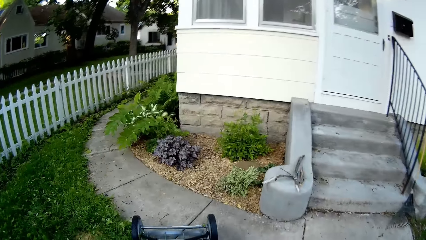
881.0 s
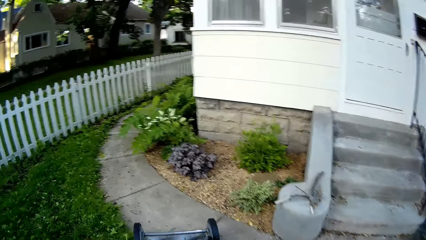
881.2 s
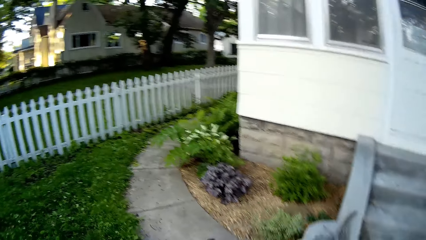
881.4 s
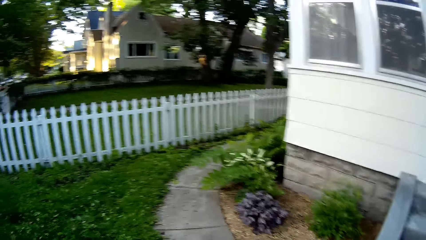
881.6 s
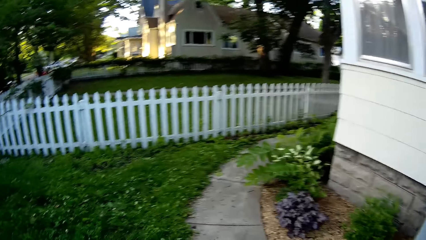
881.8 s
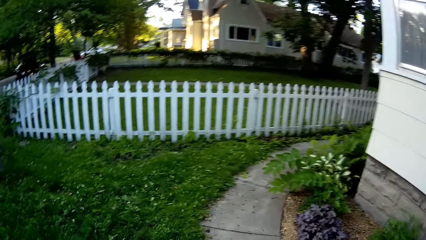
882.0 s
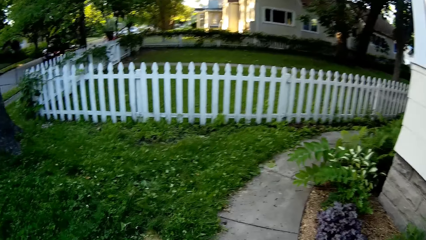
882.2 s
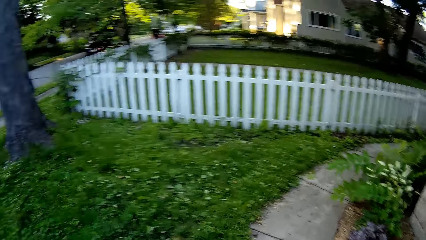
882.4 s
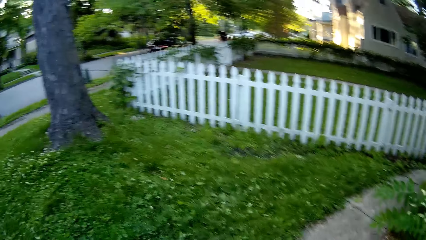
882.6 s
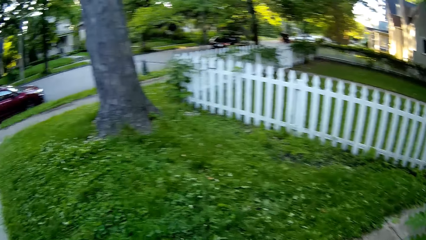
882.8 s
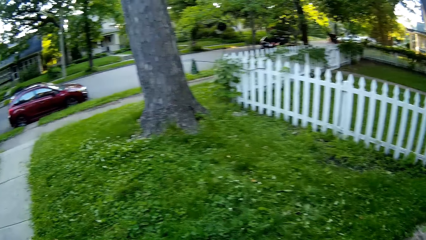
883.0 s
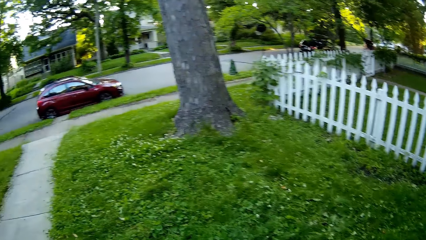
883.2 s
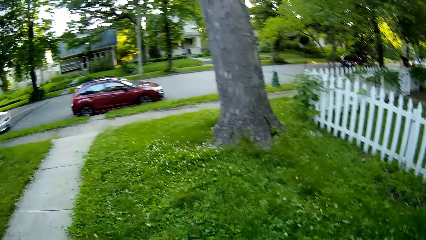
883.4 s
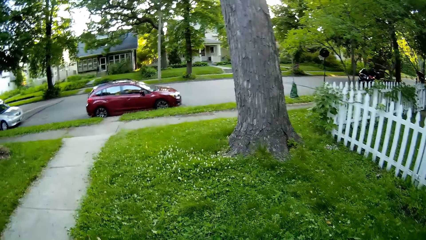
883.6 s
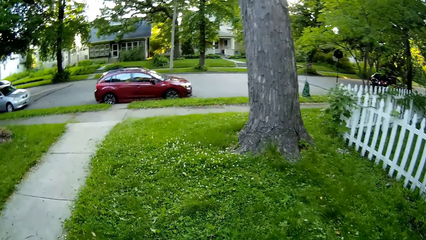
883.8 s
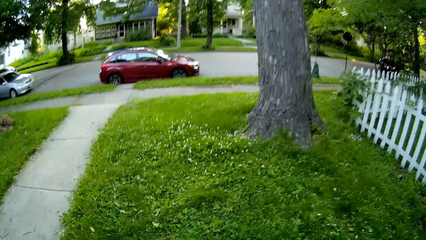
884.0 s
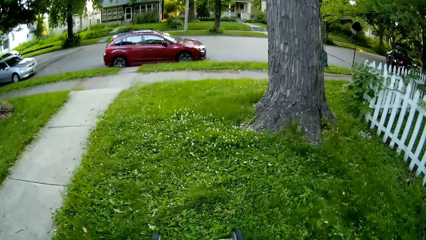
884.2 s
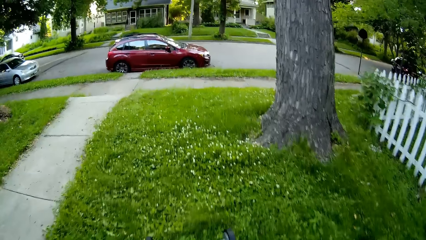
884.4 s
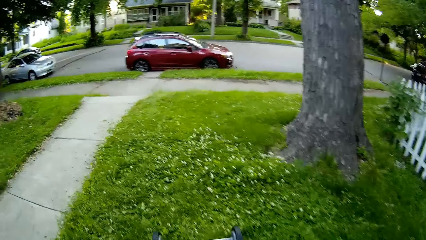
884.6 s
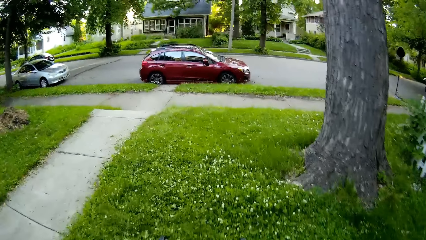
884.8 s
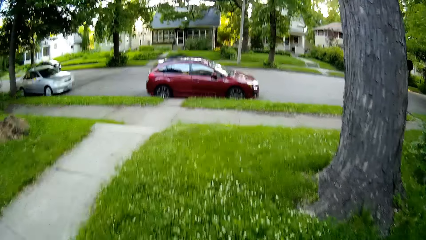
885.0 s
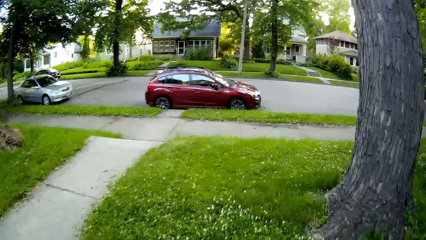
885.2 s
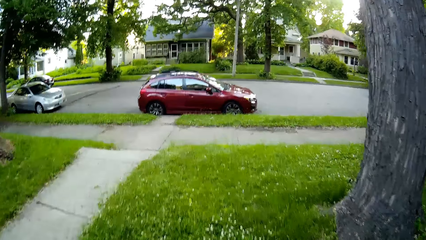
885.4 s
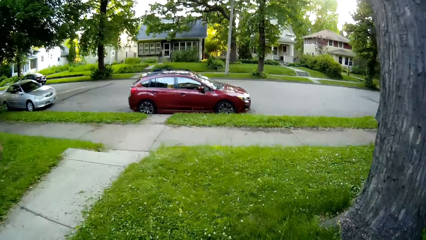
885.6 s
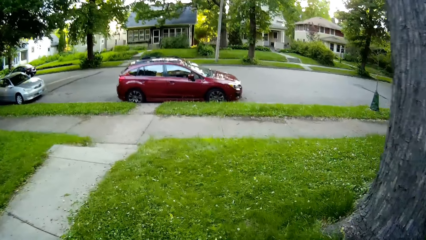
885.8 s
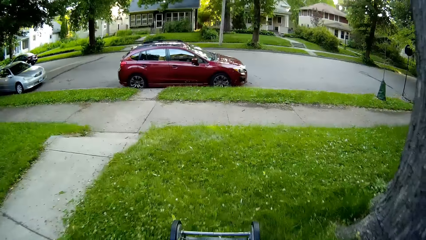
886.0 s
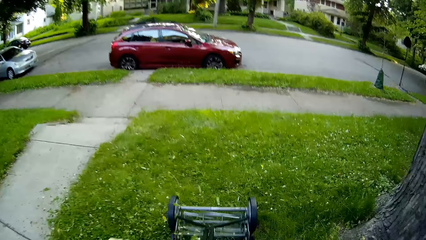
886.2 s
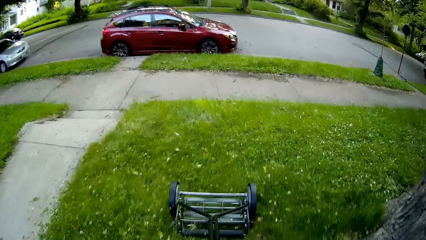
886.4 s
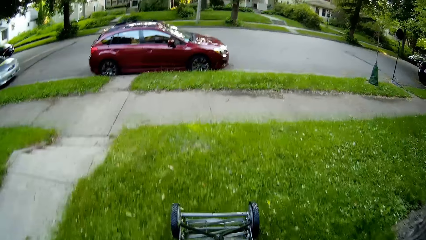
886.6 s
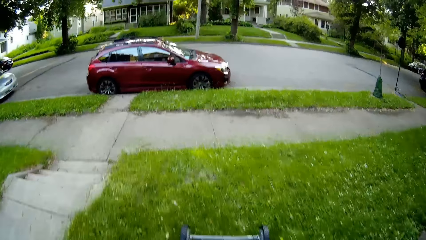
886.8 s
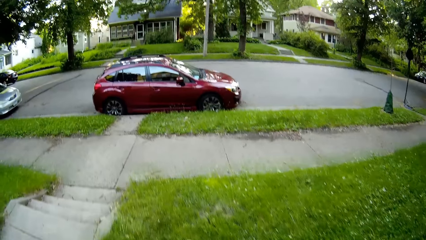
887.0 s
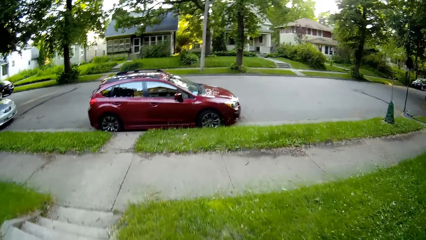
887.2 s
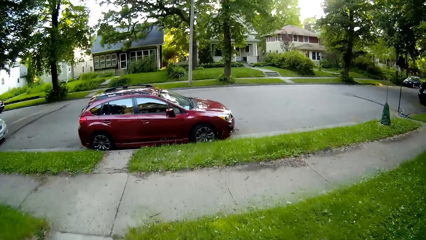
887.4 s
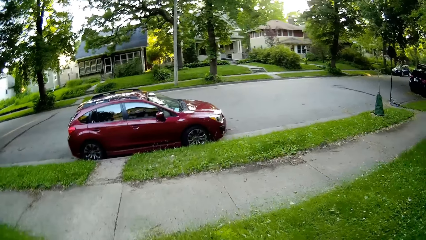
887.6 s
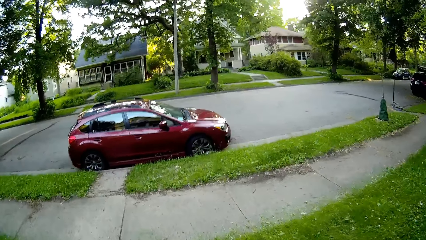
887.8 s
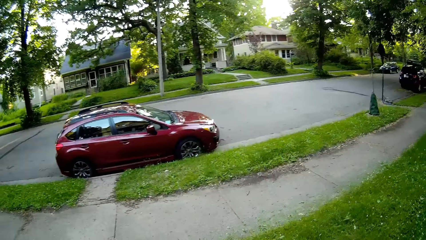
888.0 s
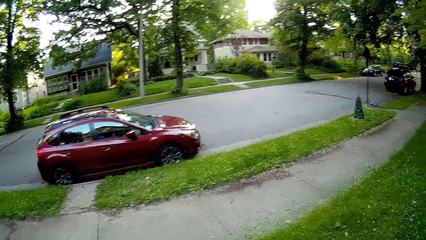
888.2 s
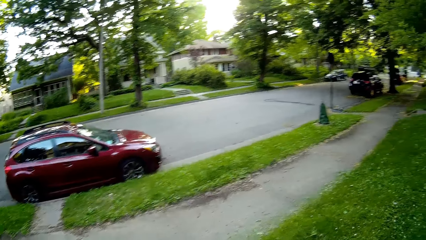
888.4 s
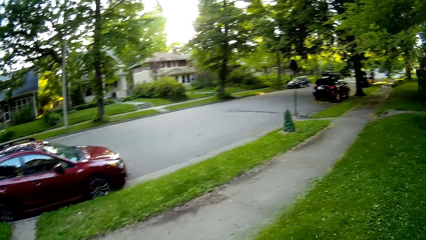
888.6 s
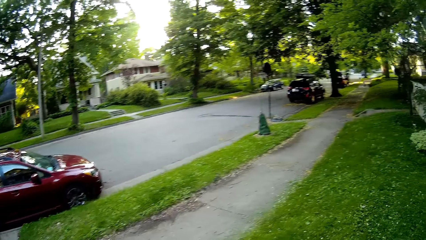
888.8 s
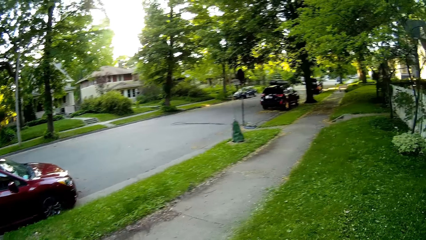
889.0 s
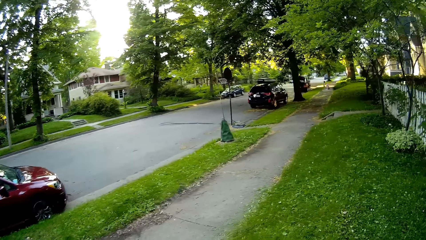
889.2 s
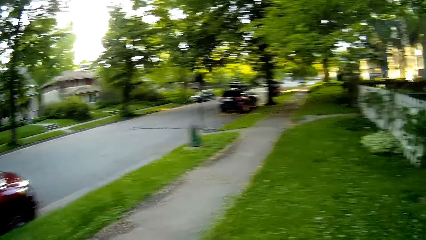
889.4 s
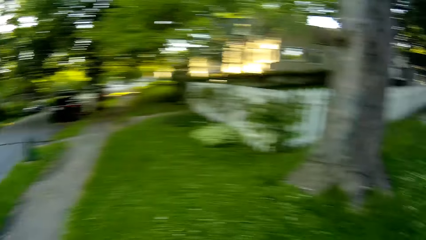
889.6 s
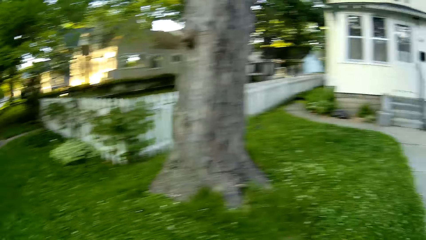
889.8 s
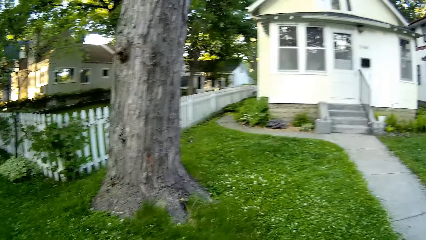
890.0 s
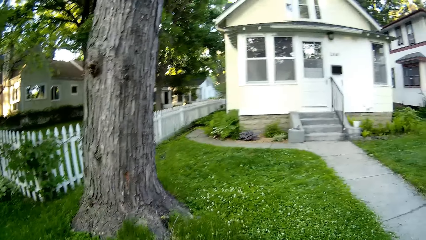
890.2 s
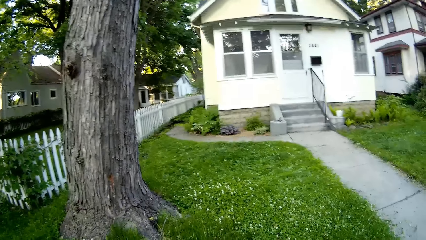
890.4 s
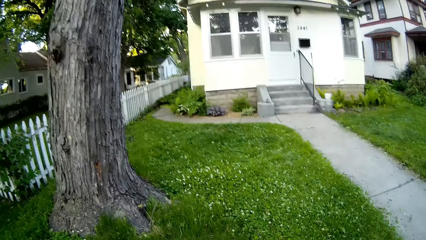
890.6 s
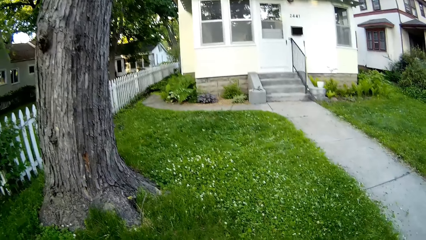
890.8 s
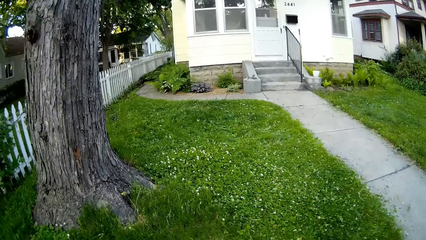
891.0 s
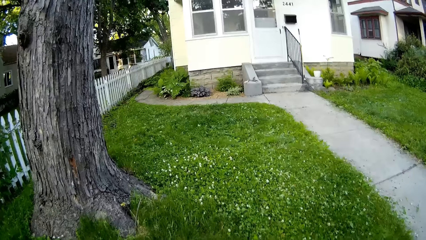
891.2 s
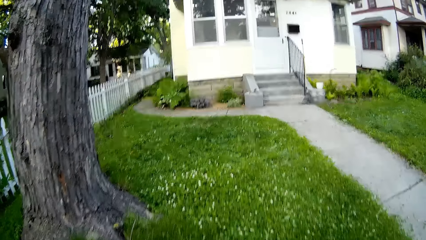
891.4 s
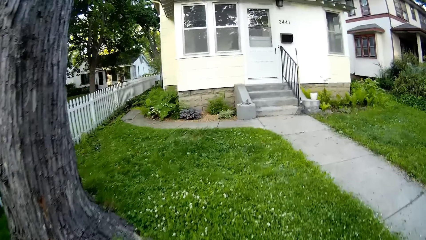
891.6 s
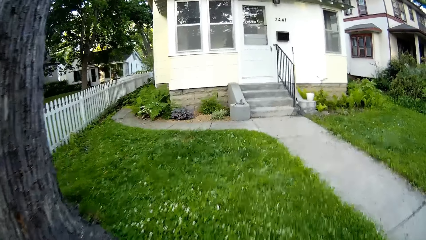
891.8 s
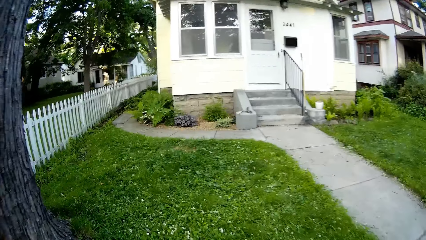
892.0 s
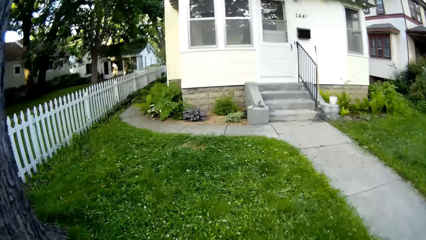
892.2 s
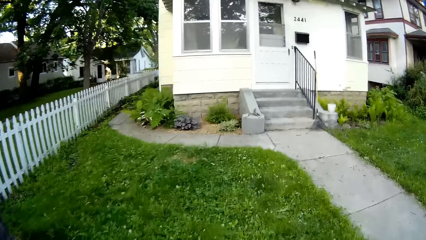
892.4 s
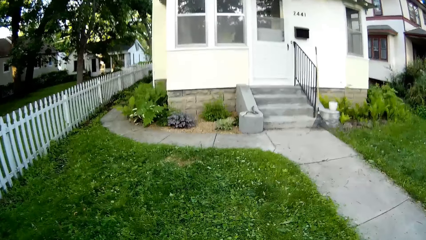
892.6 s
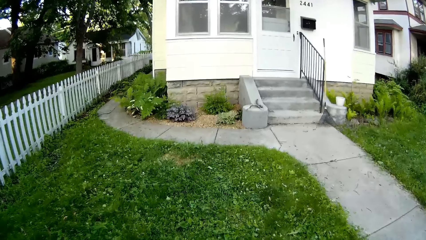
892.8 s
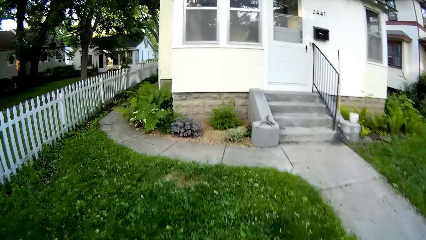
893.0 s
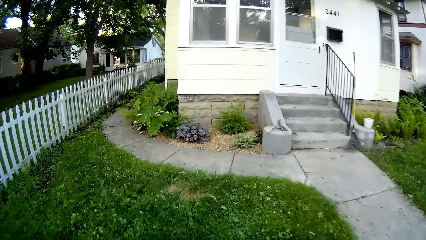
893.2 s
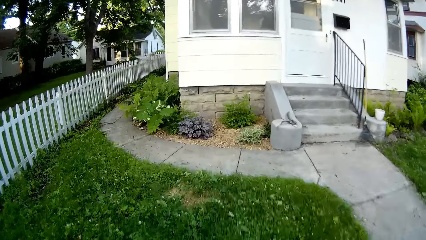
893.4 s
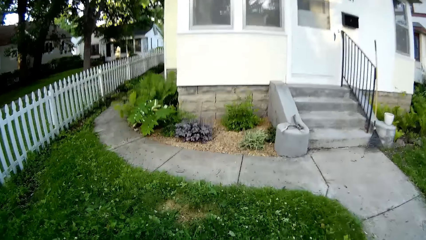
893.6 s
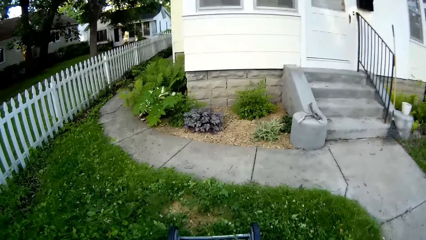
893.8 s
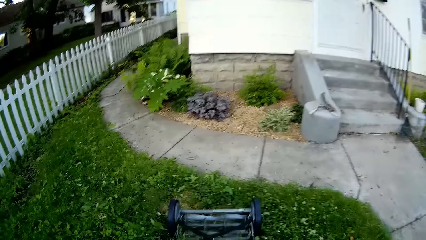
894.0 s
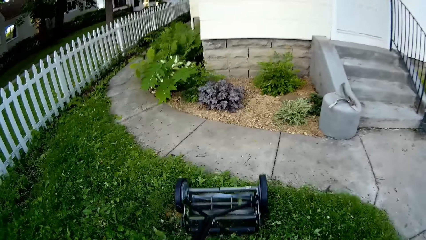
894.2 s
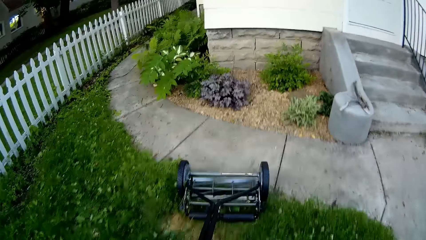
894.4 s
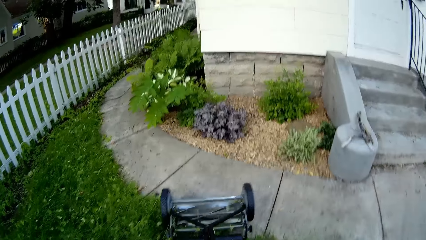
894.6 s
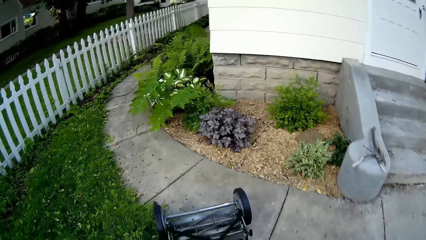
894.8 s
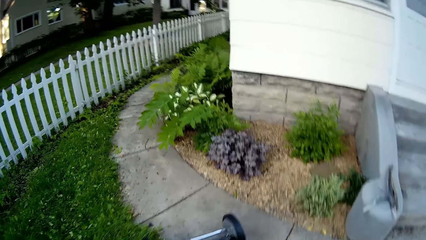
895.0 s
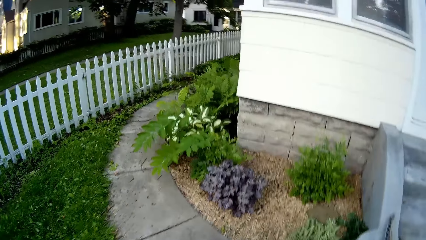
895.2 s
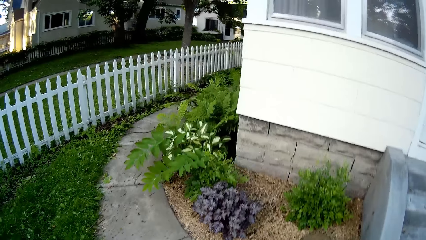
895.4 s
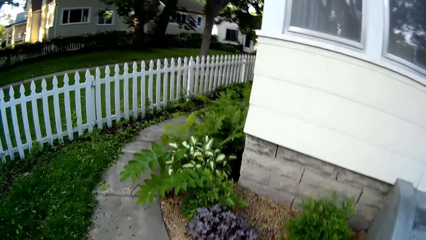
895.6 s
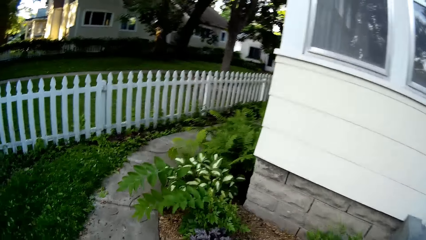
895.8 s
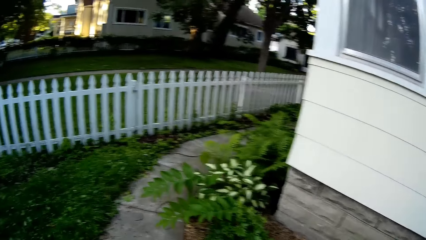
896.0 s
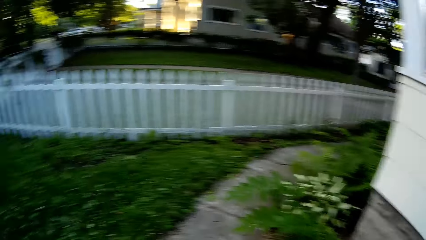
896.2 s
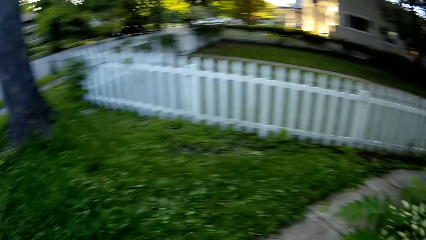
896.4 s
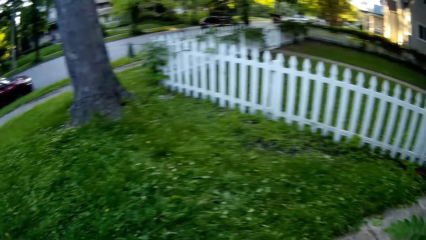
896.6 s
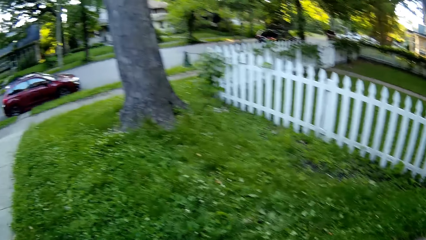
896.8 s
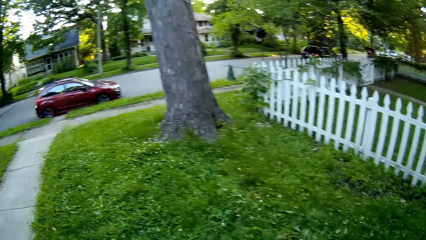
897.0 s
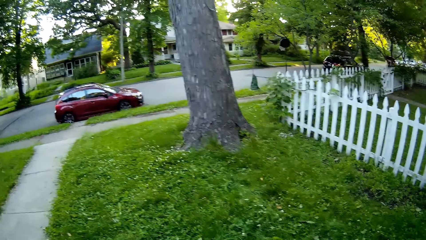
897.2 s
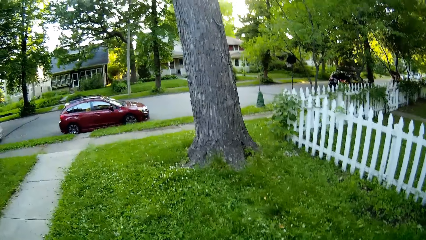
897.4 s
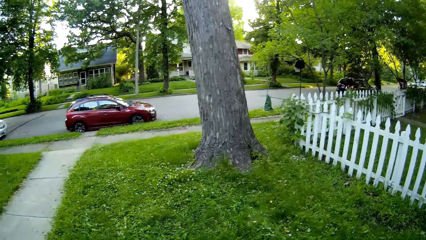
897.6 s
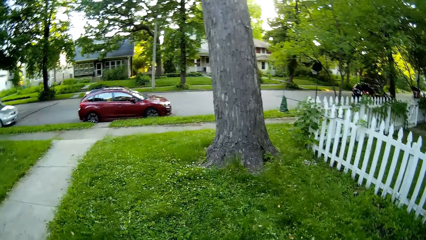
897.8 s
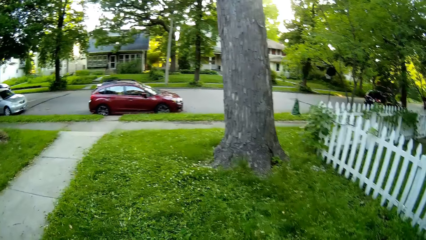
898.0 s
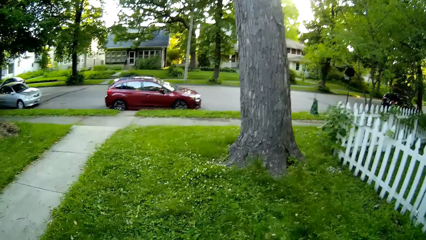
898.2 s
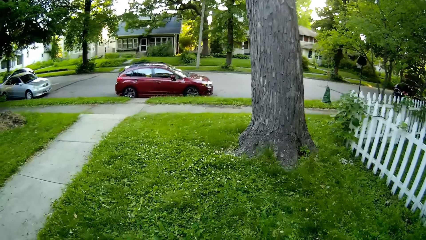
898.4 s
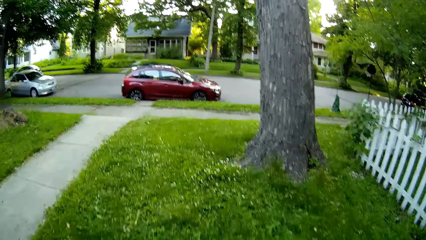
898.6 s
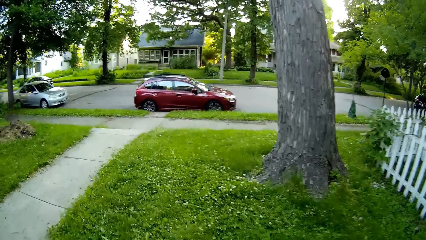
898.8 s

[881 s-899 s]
The camera wearer turns a mower. They cut grass using the mower. They turn the mower. They cut grass using the mower. They turn the mower. They cut grass using the mower.
